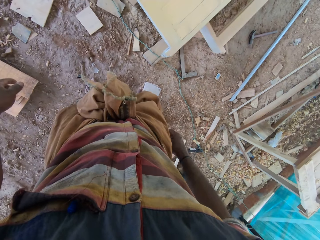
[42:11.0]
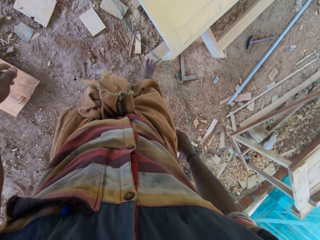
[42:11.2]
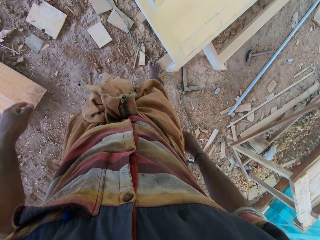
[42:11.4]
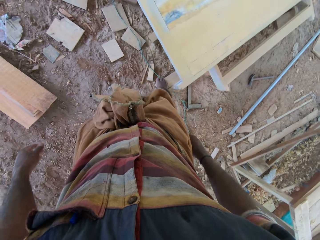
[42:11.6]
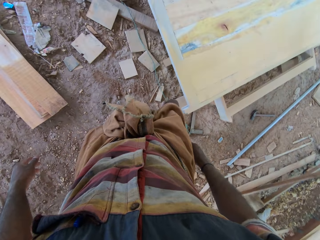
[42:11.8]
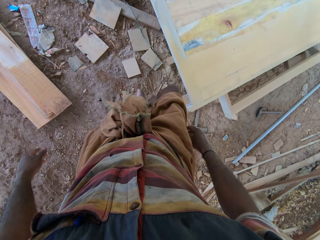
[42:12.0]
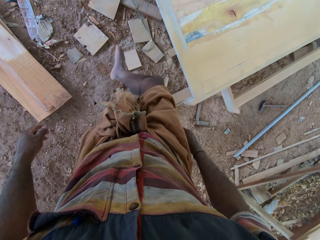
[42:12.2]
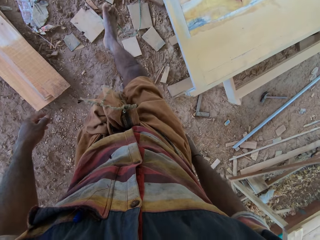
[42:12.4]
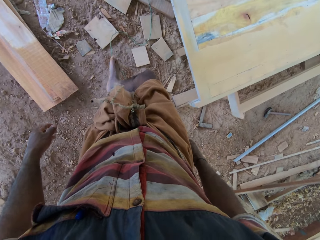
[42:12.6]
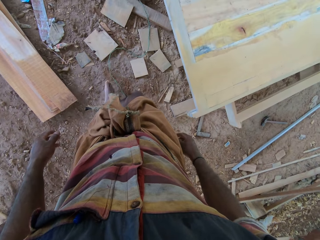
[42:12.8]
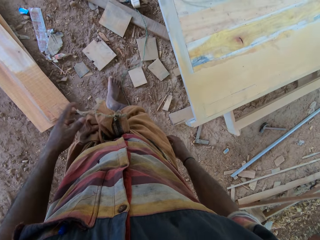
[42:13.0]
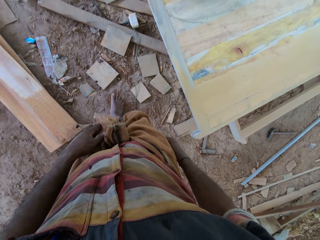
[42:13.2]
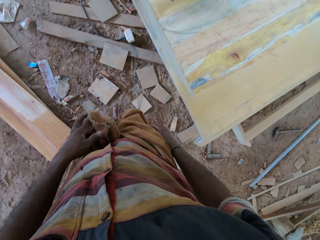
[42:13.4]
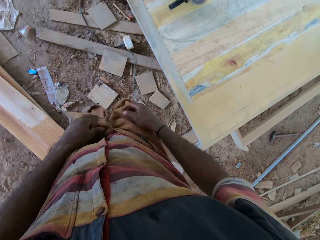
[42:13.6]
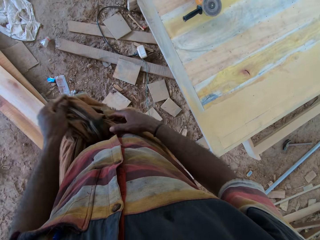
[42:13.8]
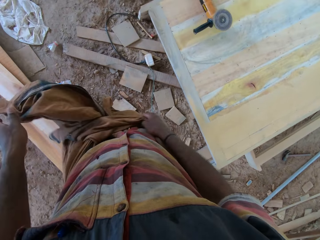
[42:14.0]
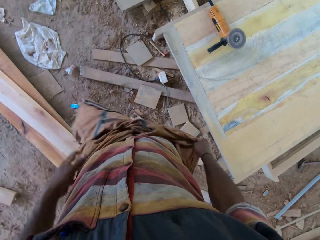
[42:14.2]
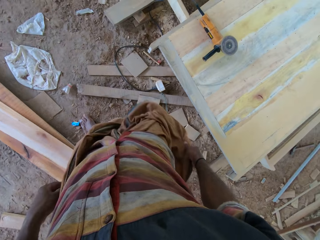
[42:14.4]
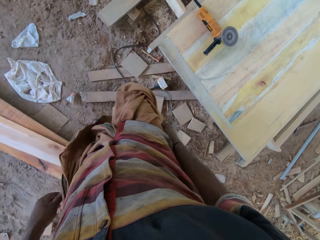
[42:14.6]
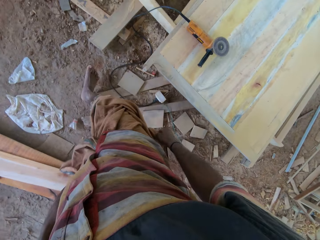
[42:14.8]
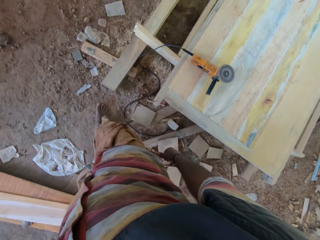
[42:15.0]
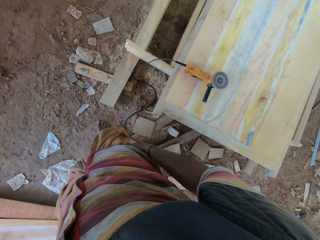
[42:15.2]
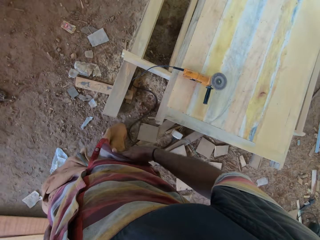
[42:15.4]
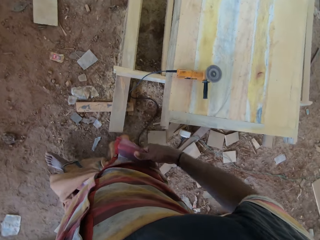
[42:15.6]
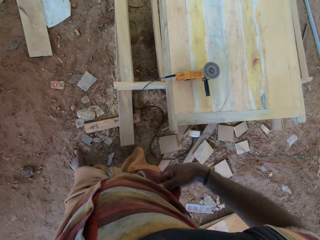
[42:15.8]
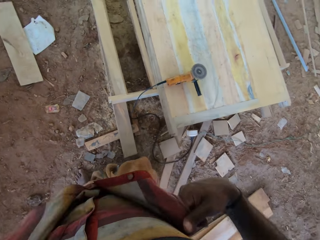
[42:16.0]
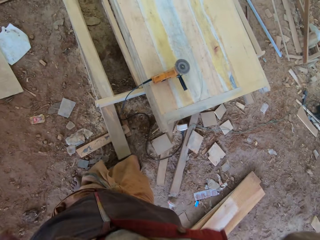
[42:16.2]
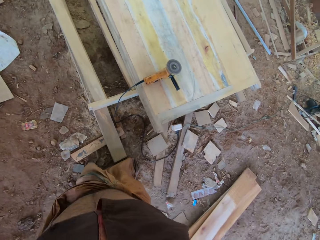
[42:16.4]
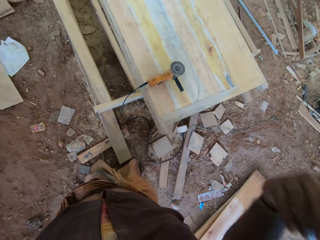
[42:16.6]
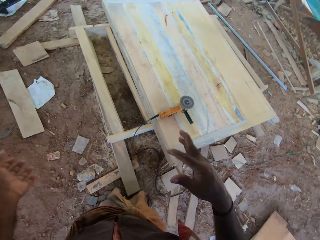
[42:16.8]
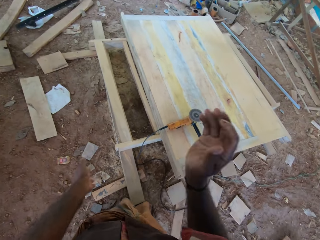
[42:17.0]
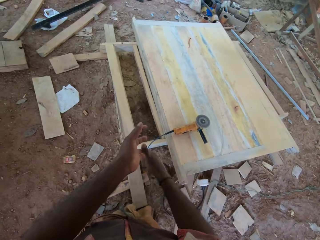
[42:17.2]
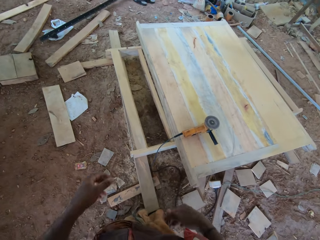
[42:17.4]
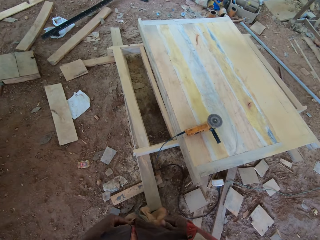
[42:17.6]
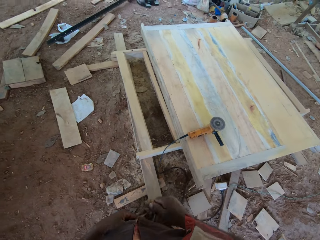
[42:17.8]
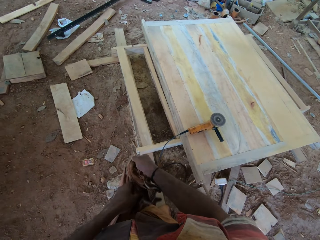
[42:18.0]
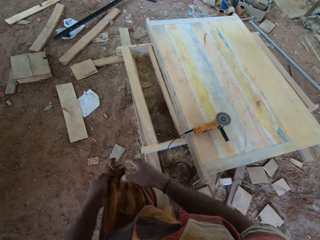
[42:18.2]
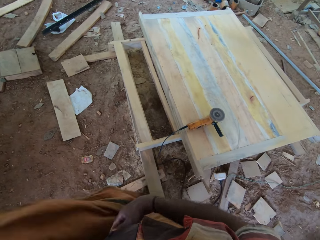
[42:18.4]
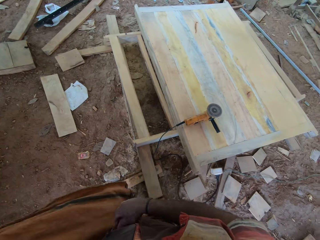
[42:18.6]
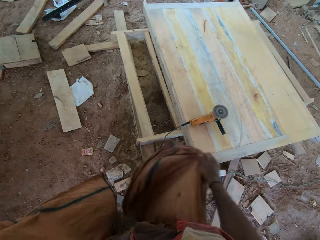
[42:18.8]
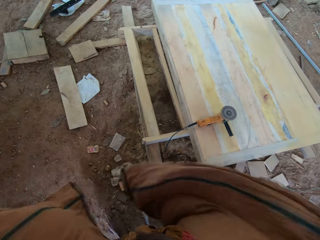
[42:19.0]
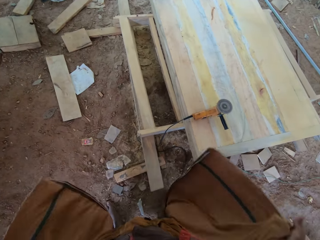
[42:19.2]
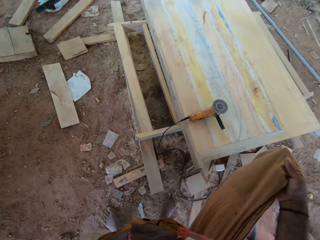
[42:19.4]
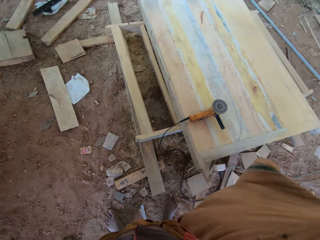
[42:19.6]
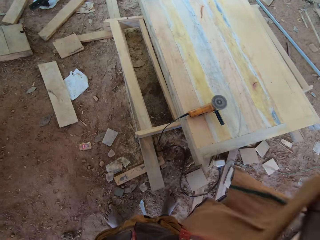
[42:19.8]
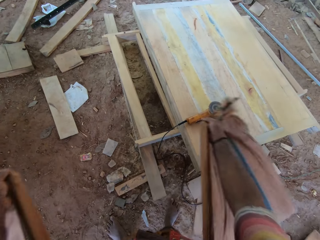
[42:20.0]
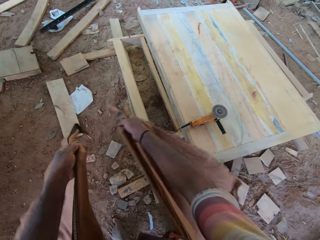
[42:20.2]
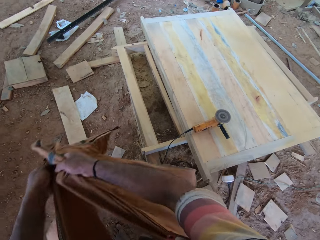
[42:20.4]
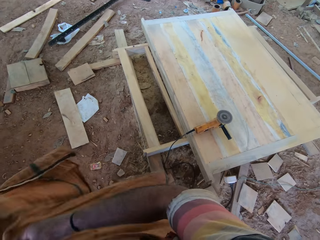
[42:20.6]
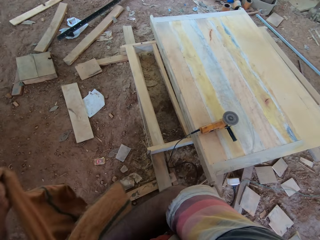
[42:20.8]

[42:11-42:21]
The camera wearer steps on the surface. He moves a green rope with the right leg. He walks ahead. He unties the garment with both hands. He lifts the garment with both hands. He claps both hands. He moves his clothes.

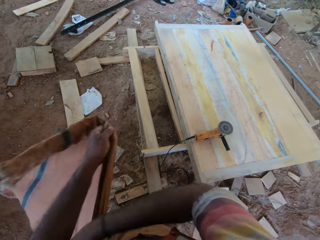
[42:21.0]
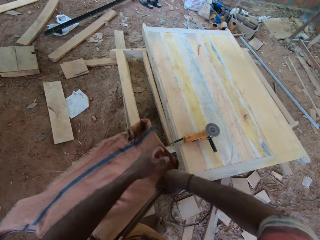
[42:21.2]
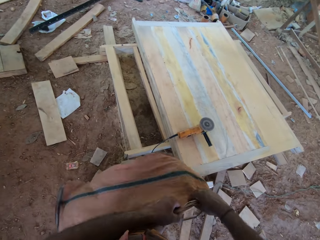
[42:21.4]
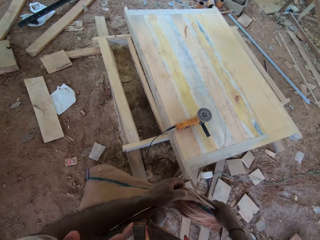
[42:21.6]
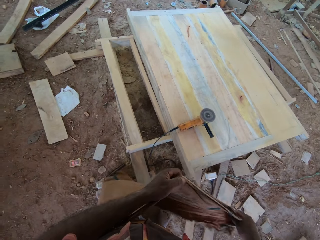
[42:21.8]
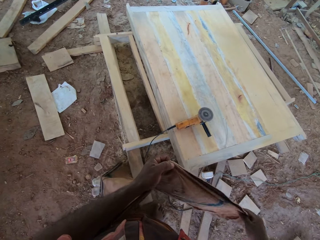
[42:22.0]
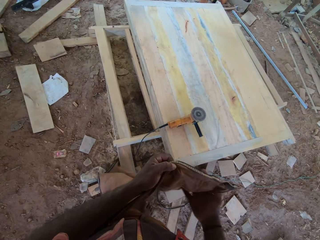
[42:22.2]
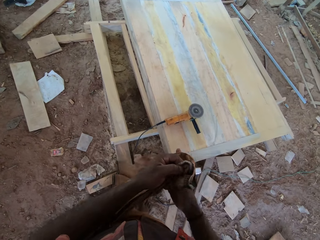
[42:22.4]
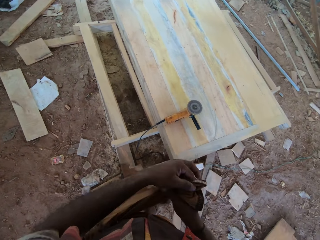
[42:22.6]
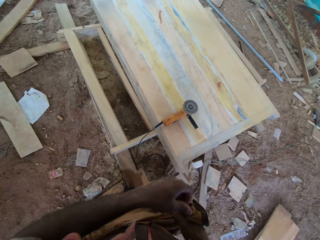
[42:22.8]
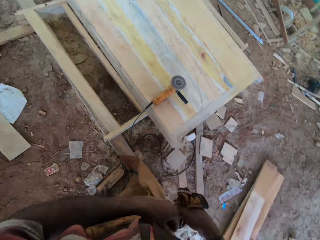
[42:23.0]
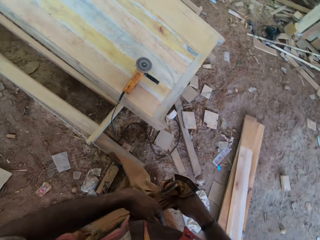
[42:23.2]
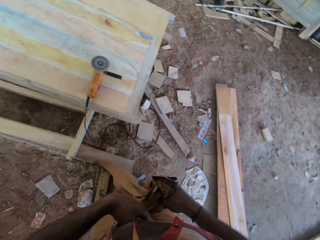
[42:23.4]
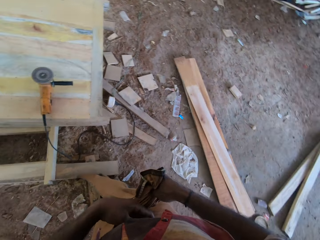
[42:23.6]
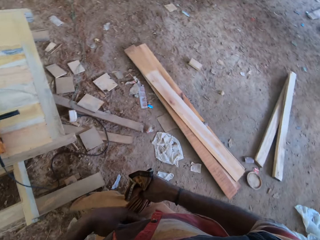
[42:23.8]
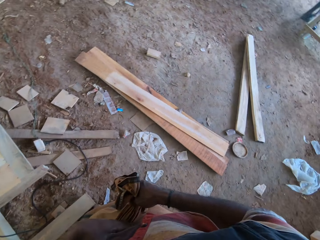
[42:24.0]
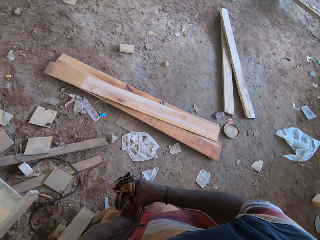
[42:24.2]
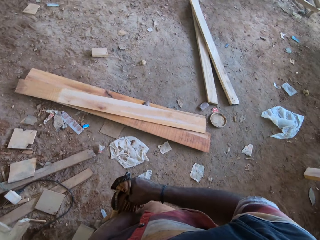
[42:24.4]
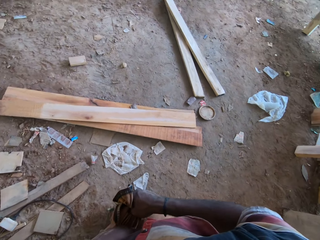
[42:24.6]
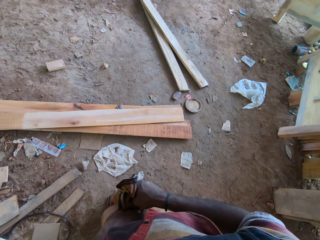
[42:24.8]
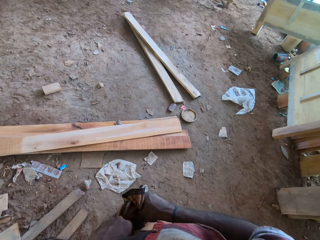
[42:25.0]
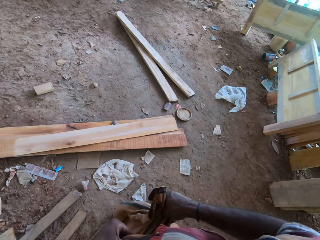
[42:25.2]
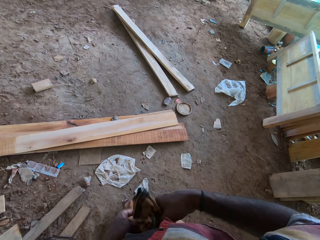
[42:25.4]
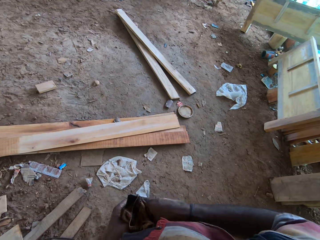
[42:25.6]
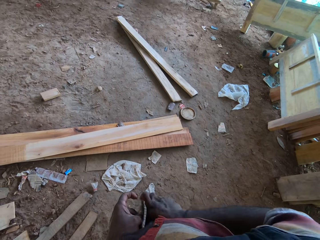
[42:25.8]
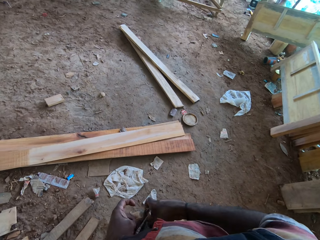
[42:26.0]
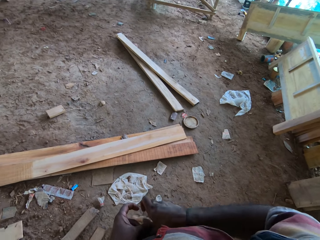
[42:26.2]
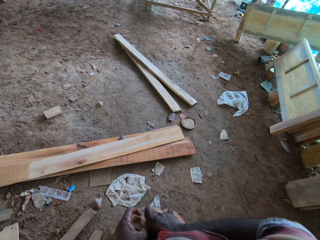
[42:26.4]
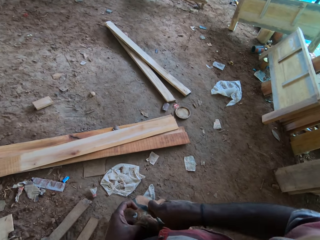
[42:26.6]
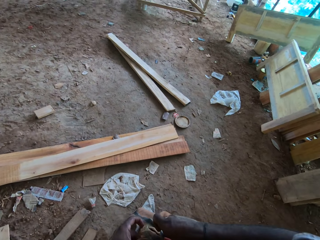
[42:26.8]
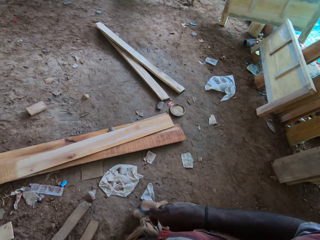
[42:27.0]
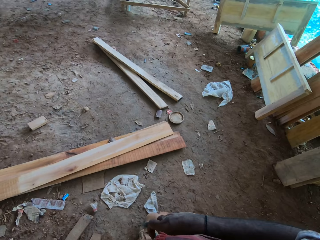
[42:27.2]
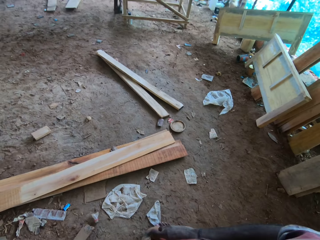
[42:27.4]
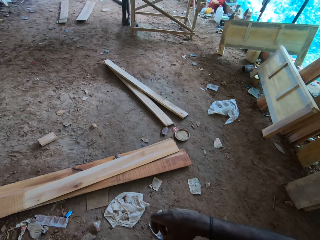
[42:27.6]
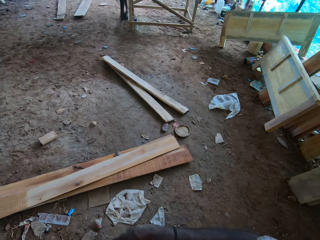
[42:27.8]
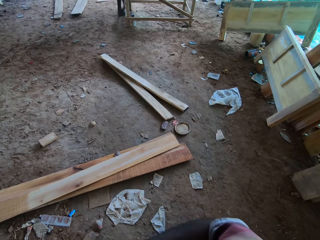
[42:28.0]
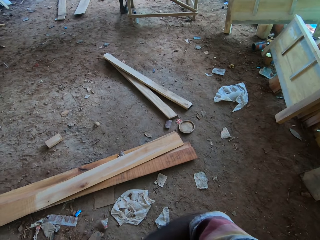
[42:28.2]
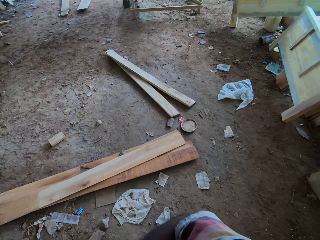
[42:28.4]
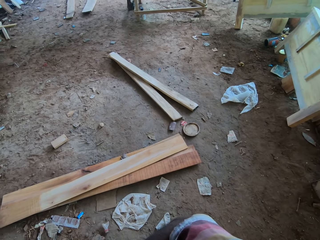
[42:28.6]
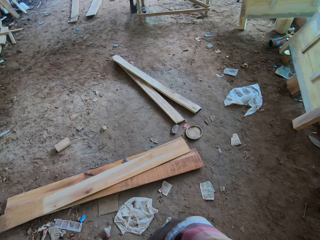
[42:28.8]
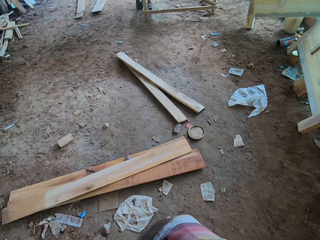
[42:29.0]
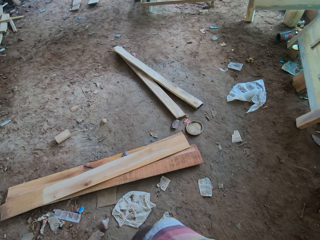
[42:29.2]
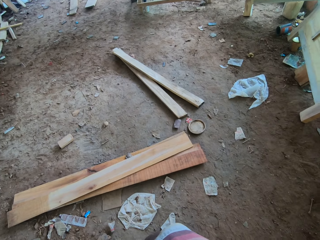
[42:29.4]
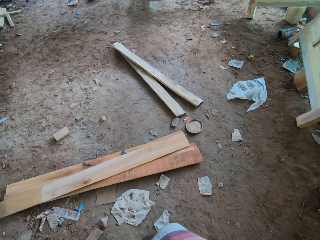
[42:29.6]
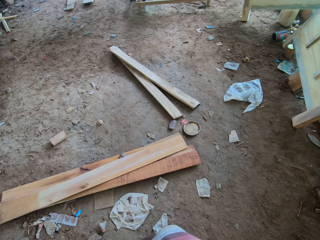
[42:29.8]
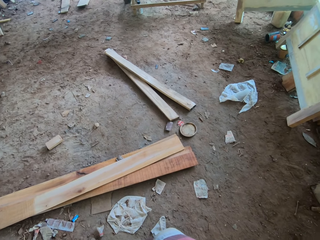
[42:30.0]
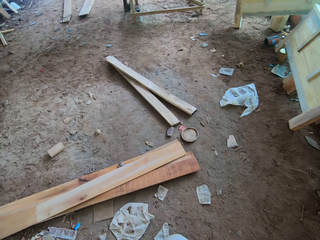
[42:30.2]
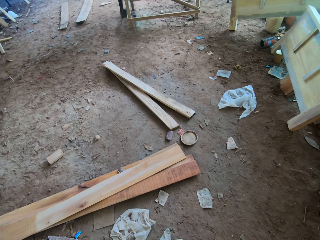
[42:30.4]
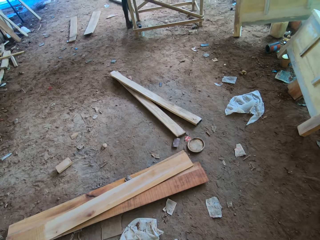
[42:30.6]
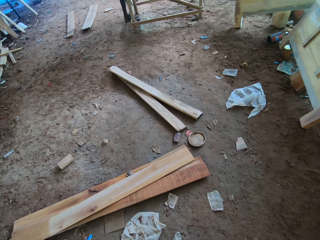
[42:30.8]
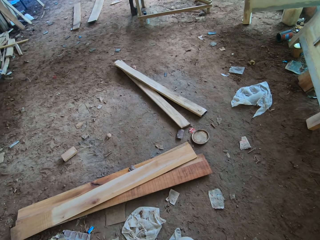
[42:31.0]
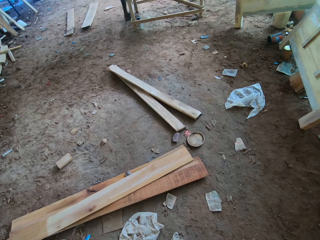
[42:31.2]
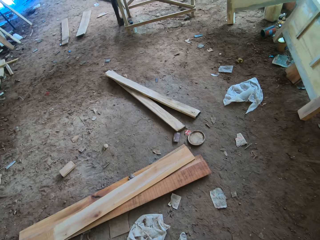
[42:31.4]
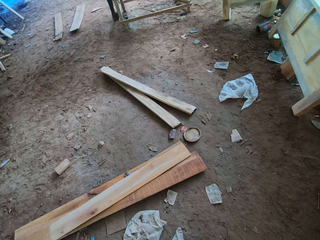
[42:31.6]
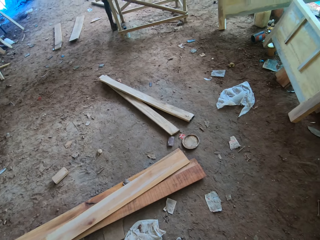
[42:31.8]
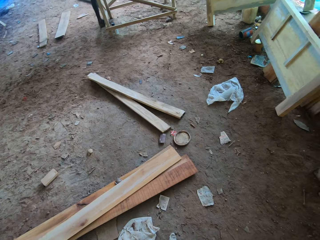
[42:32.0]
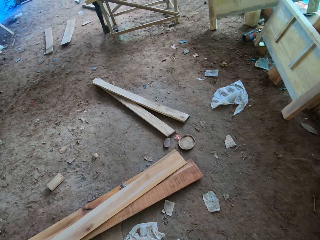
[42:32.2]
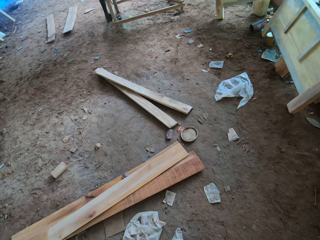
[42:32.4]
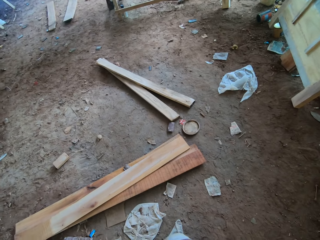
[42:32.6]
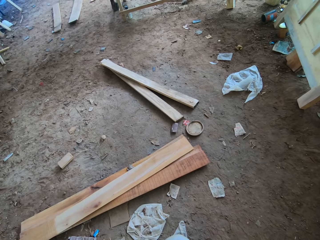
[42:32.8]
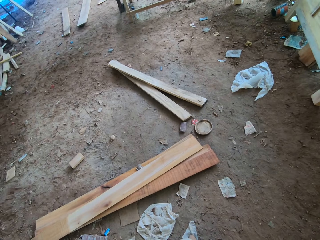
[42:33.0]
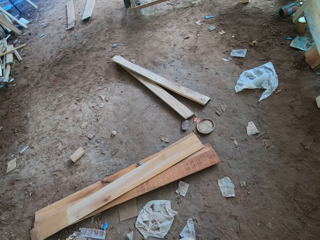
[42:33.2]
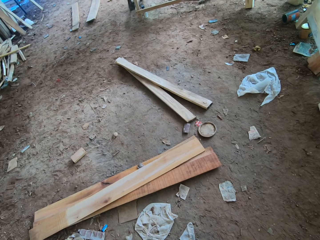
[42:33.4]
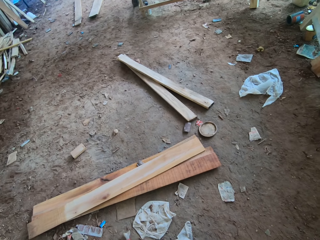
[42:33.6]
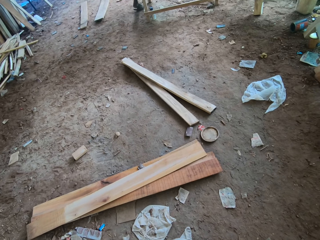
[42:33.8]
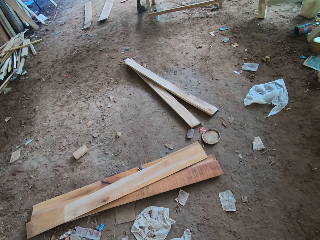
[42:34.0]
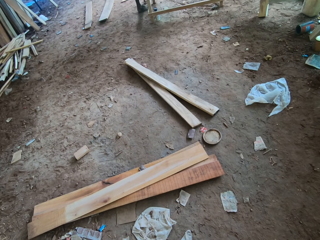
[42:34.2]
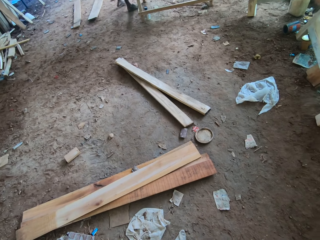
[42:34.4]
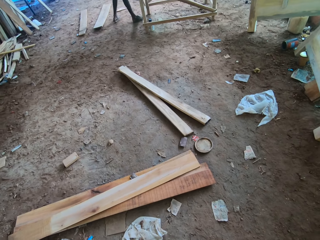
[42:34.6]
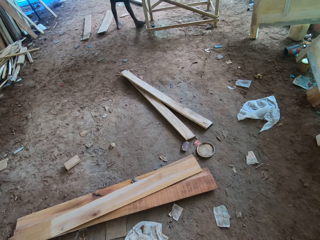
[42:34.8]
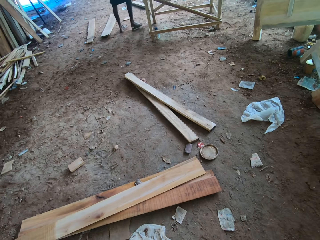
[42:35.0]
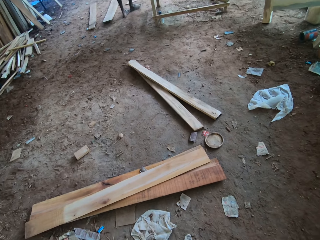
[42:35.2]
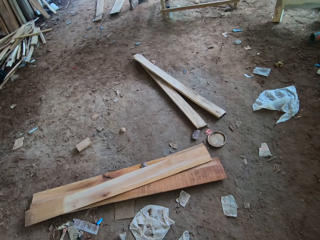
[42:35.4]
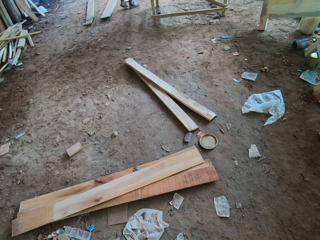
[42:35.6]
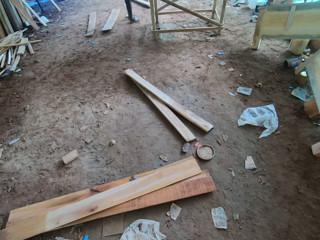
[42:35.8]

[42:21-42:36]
The camera wearer wraps the garment with both hands. They look around. They tuck in the garment with both hands. They look around the compound. They look ahead.
